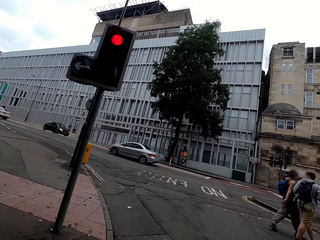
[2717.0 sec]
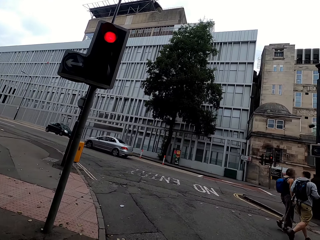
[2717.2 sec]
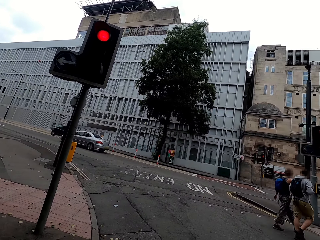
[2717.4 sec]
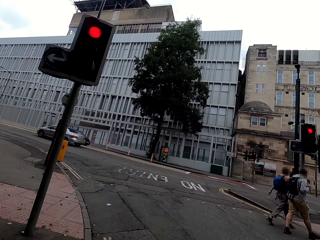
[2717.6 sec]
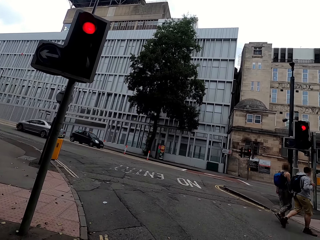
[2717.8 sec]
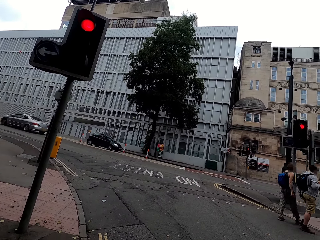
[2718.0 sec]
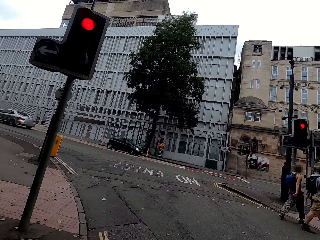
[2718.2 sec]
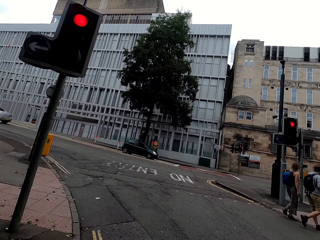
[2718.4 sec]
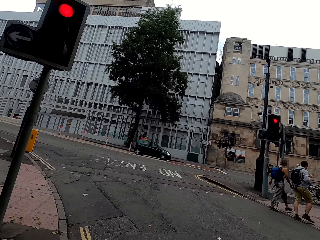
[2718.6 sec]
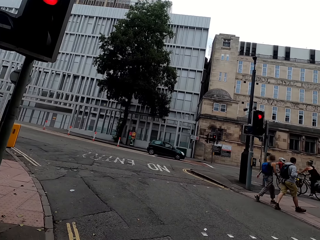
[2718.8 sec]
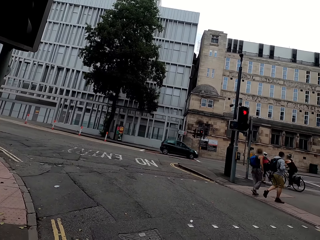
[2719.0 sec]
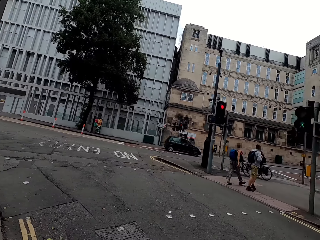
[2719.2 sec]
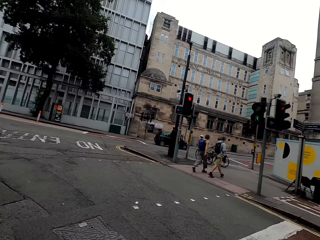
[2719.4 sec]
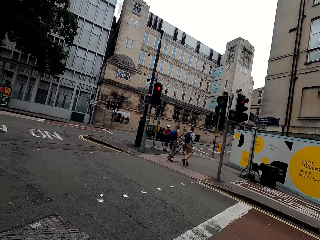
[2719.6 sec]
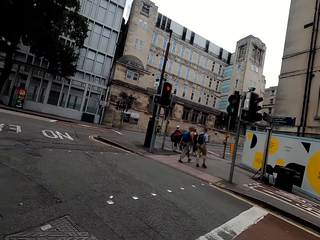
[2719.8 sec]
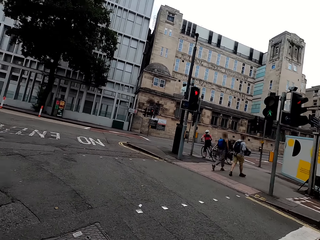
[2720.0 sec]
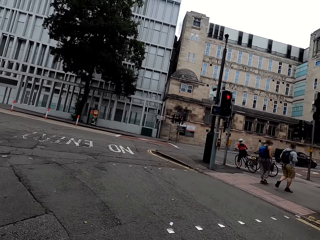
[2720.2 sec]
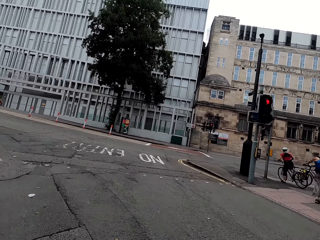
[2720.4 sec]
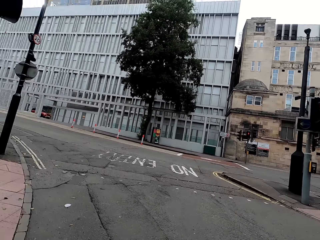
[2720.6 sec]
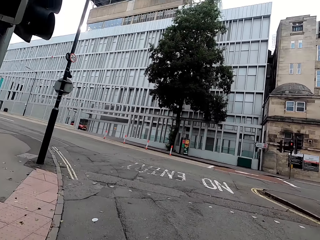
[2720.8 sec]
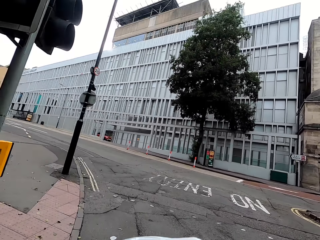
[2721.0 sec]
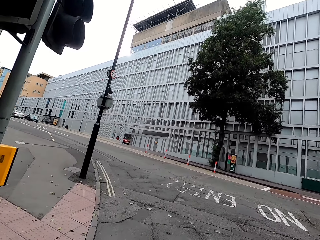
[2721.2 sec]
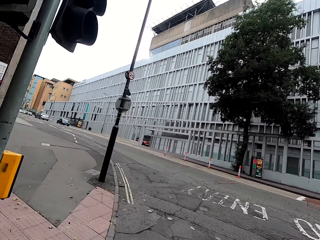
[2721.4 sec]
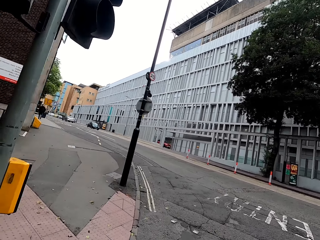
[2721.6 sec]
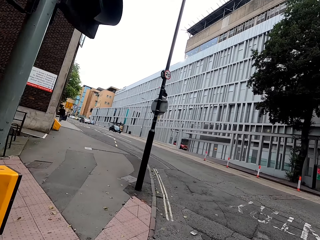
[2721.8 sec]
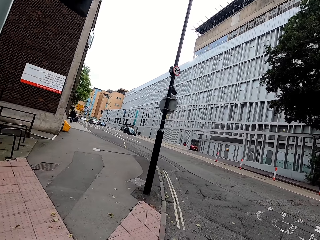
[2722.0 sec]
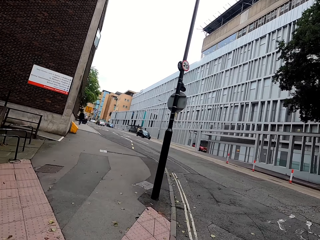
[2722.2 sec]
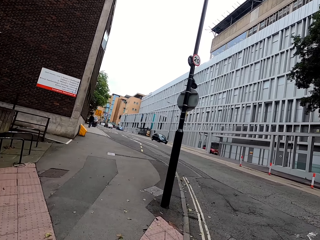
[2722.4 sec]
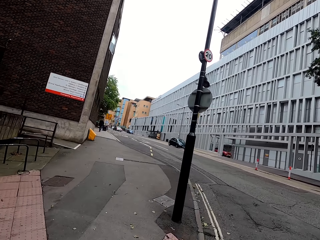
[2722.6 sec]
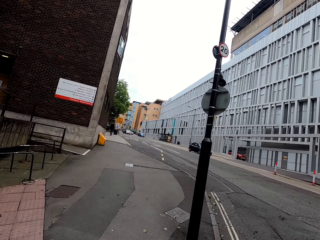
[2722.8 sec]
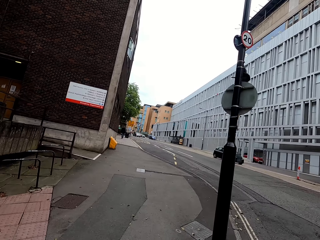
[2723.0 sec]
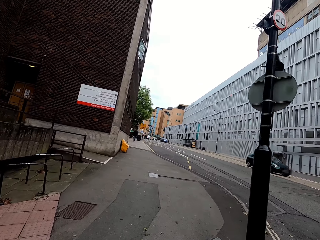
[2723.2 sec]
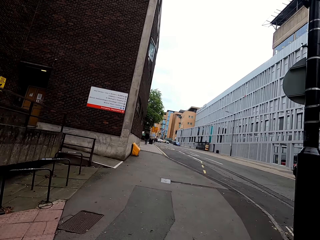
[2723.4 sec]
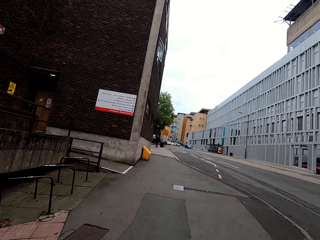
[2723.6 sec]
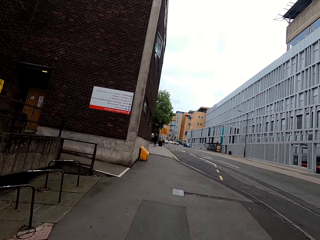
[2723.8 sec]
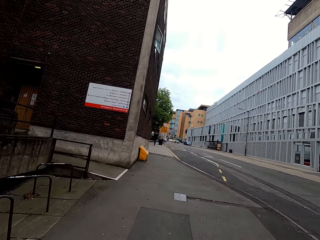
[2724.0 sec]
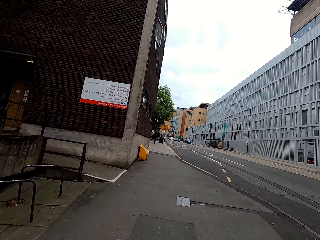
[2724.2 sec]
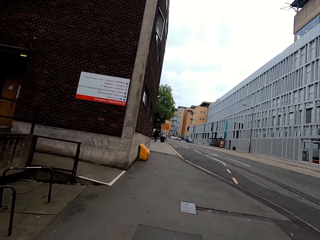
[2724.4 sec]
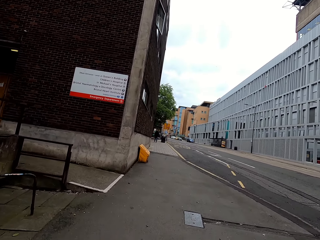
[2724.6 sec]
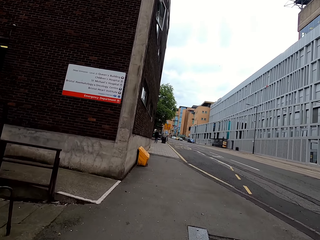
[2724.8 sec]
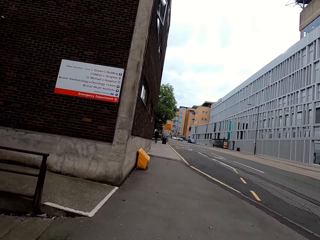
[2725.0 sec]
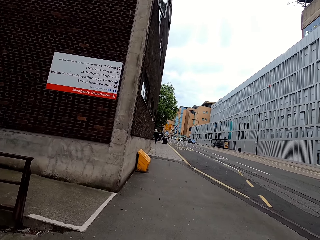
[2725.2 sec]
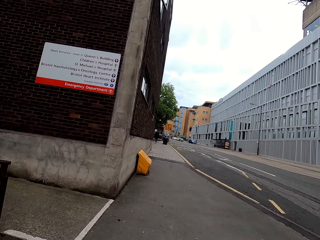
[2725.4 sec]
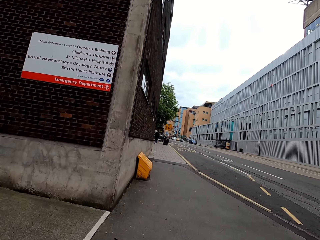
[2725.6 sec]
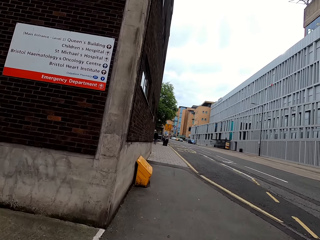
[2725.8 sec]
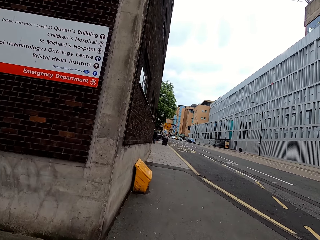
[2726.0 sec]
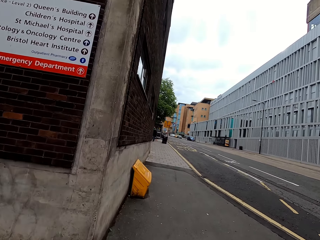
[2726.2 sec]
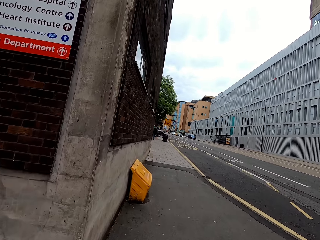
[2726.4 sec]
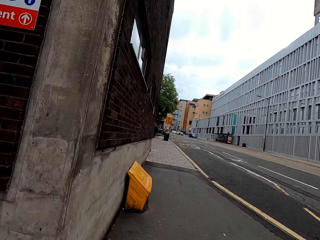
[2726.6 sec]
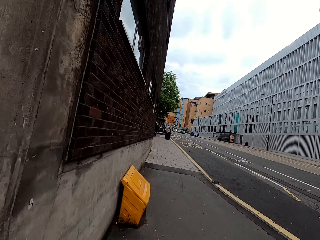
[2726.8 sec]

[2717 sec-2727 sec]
The camera wearer cycles on the road. They look around the road. They cycle on the pavement.

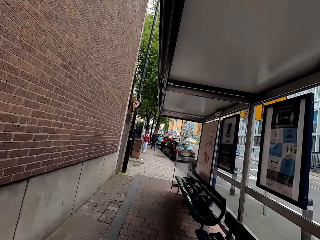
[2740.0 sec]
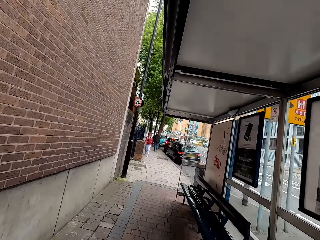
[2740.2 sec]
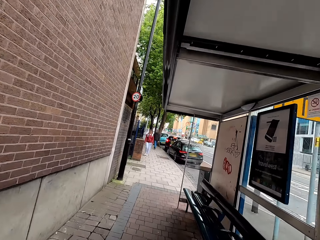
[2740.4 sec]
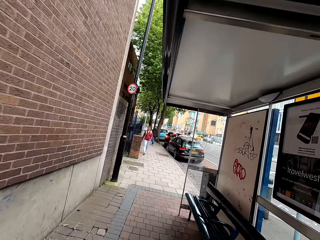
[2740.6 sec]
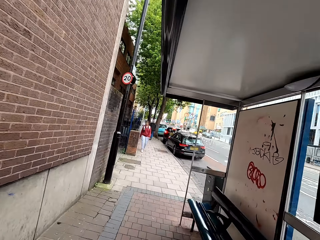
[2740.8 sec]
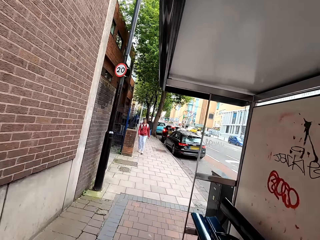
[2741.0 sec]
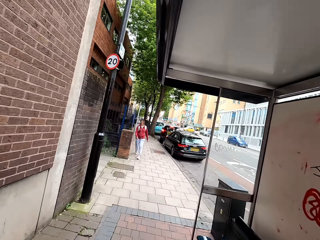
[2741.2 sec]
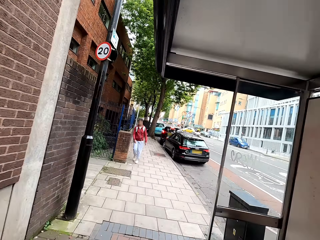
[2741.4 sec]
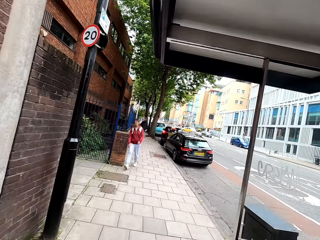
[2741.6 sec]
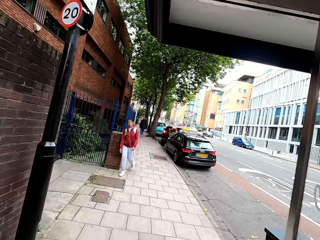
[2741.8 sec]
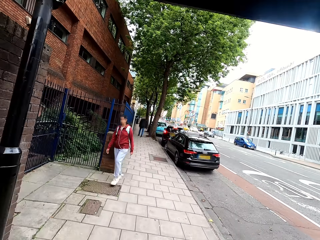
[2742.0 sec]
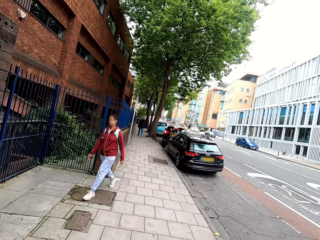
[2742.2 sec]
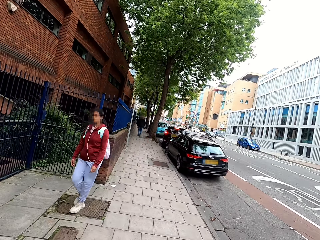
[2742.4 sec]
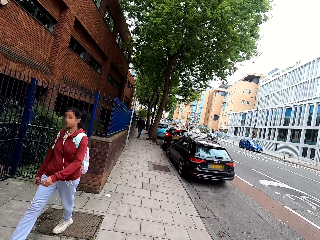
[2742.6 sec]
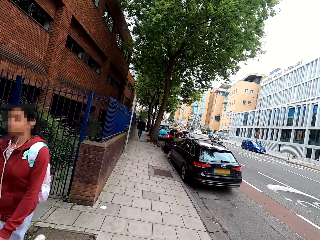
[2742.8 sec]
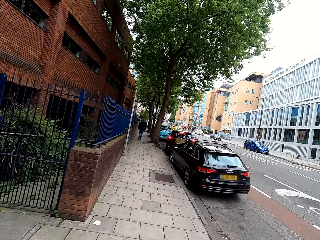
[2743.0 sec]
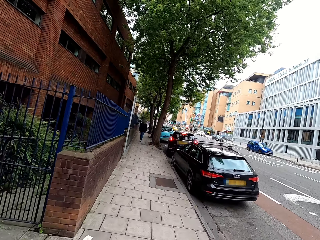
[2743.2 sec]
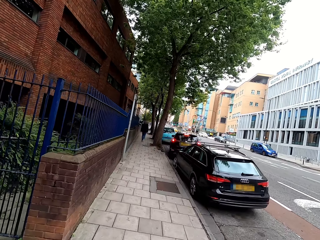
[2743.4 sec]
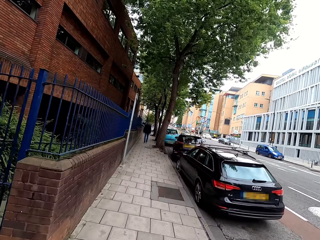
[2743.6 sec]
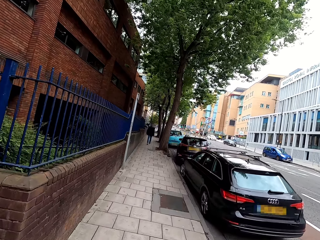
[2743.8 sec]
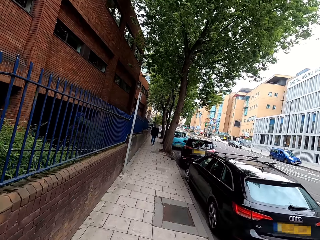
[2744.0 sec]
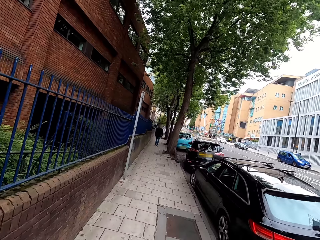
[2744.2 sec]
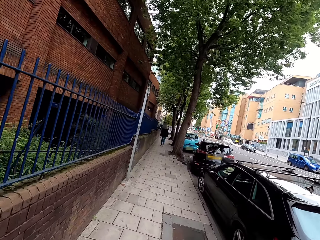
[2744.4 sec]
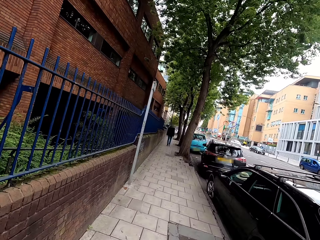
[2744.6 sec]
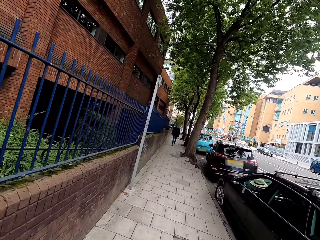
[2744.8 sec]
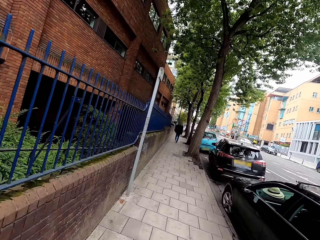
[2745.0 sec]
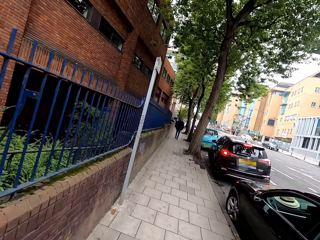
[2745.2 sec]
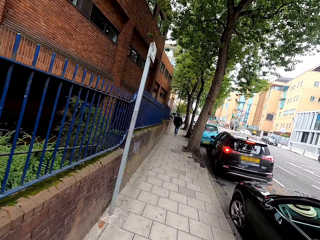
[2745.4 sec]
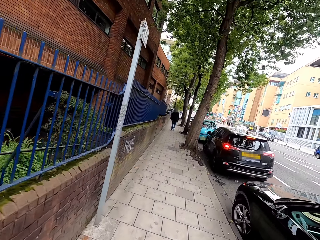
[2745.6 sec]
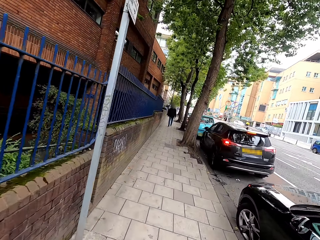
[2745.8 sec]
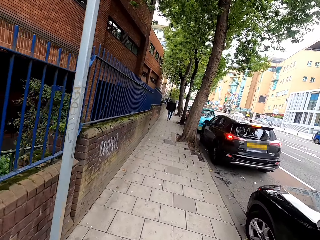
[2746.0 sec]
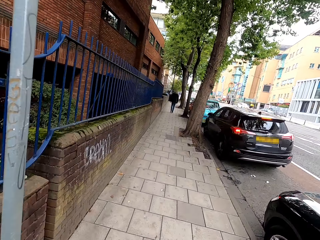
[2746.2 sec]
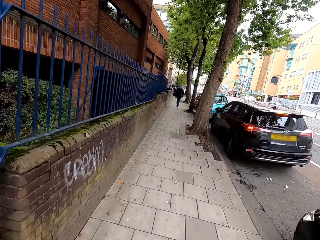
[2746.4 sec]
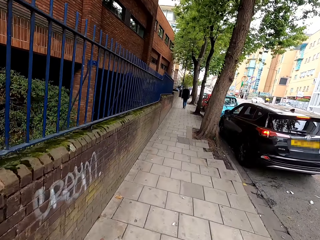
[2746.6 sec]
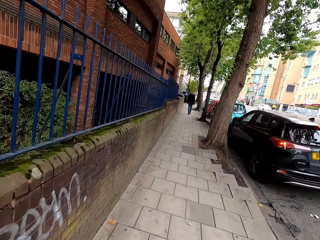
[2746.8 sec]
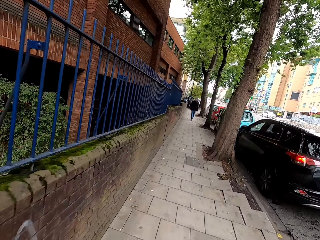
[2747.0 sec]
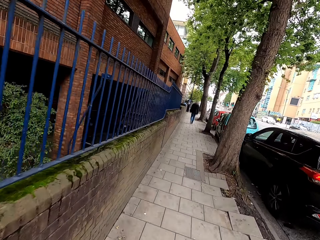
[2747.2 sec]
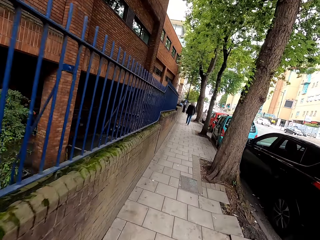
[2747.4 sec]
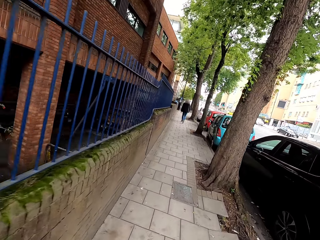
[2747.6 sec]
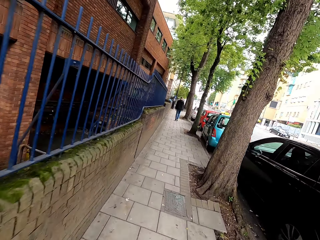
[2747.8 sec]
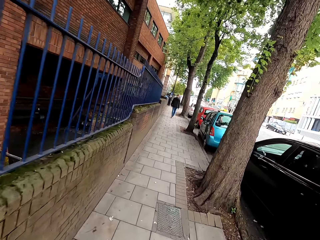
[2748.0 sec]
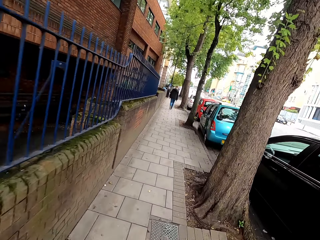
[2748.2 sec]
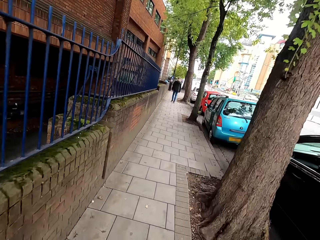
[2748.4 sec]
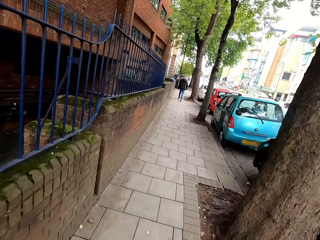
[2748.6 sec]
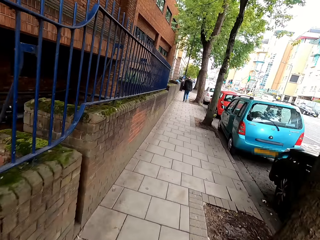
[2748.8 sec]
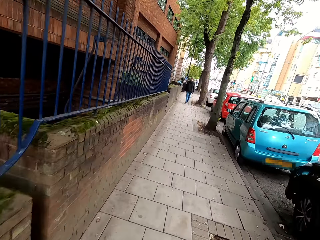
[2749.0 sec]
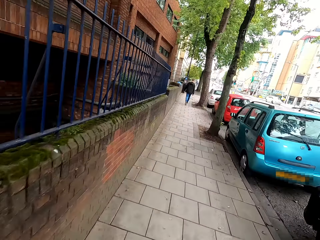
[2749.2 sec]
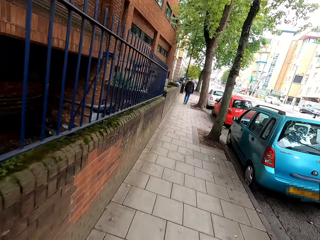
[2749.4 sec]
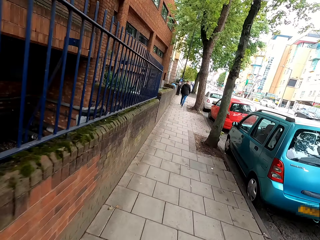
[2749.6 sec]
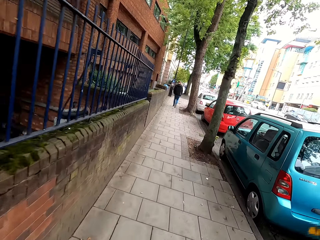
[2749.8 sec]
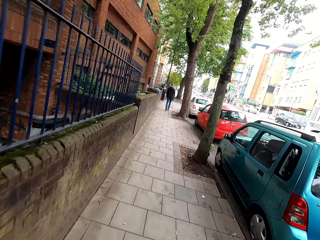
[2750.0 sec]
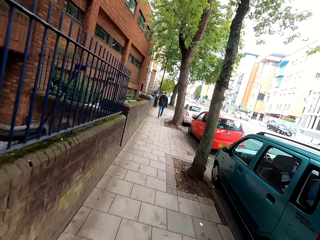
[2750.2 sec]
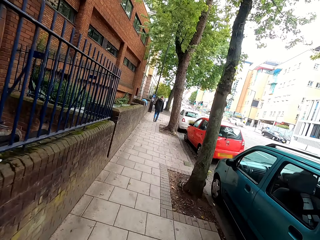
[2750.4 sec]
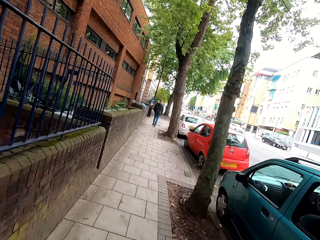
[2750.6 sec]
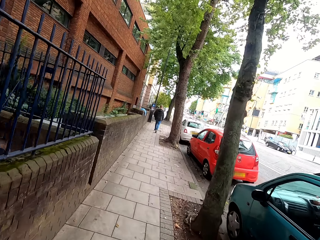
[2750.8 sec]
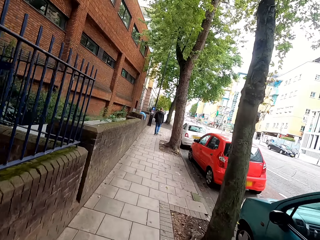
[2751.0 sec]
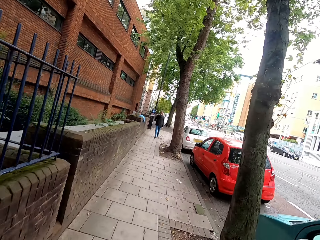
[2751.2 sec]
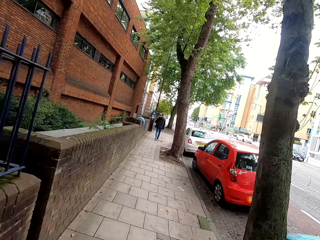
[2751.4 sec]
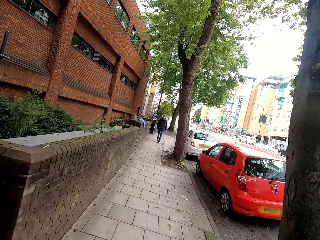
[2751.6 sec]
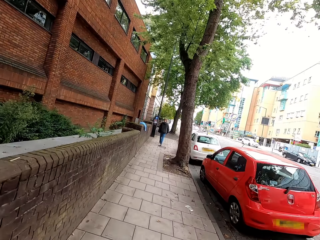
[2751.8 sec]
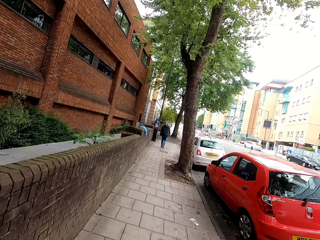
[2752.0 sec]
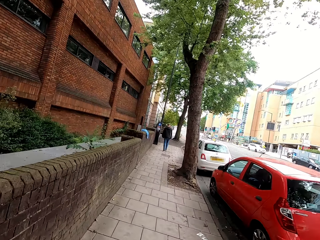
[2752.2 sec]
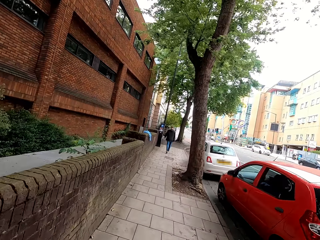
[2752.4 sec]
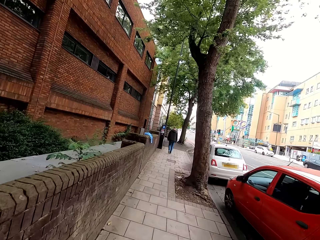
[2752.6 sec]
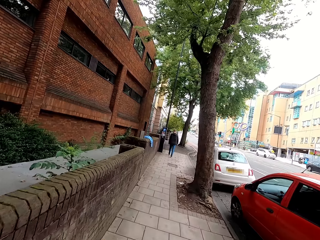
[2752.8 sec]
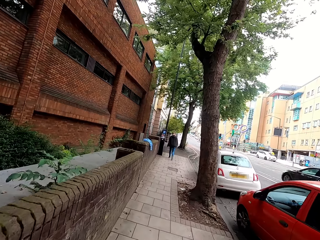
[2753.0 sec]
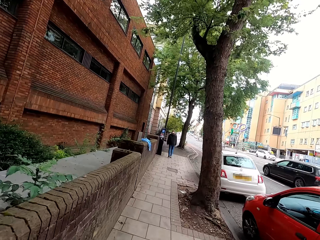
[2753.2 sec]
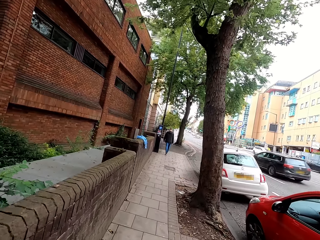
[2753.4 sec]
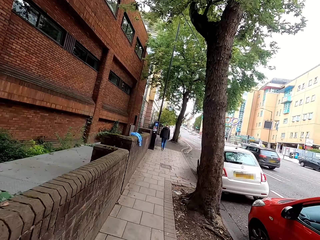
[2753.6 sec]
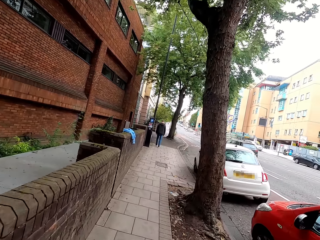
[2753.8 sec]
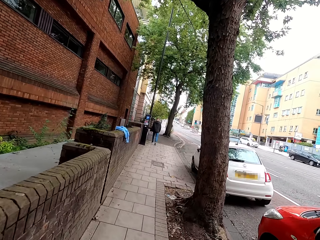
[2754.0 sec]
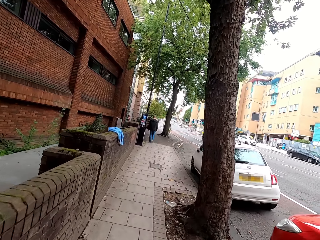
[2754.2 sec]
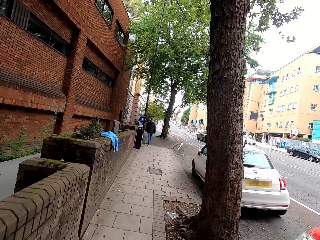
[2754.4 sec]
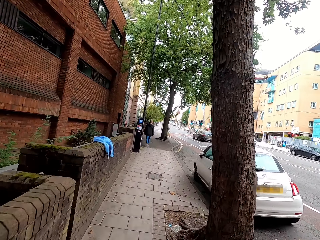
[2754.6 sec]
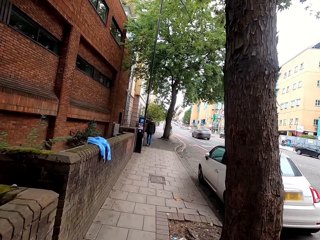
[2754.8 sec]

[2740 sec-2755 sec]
A man walks on the sidewalk. The camera wearer cycles on the sidewalk.
